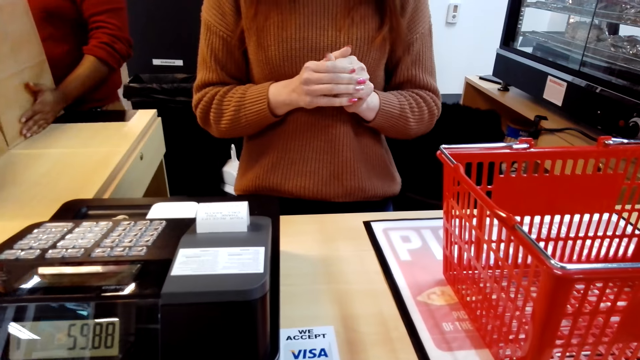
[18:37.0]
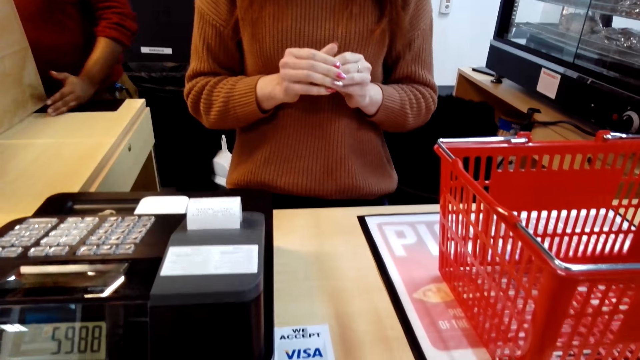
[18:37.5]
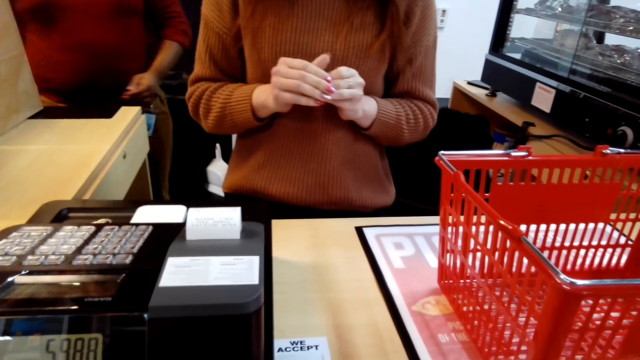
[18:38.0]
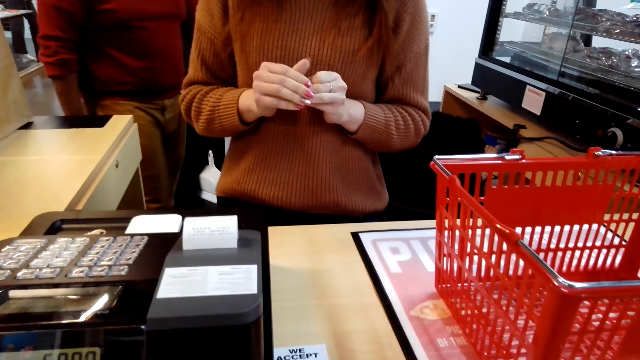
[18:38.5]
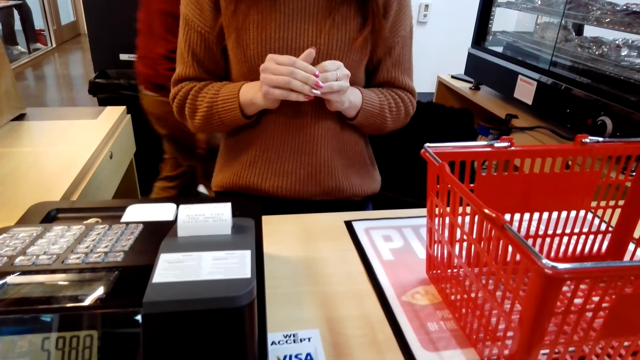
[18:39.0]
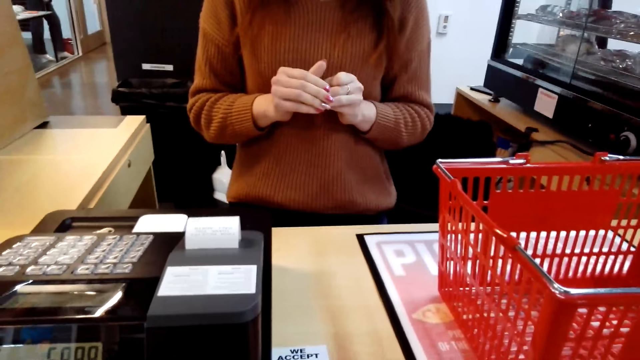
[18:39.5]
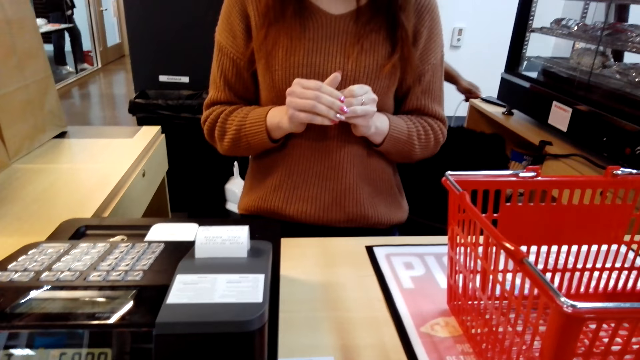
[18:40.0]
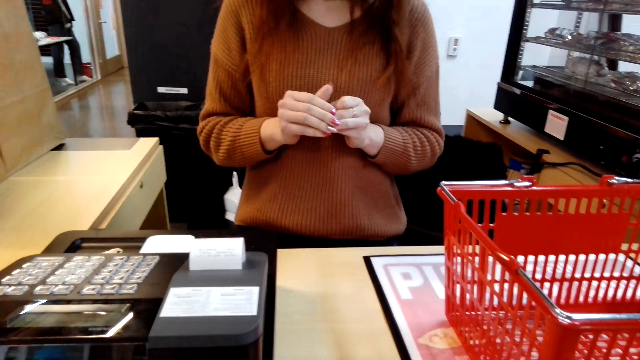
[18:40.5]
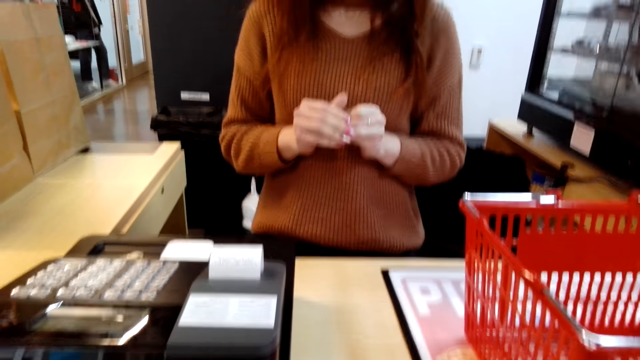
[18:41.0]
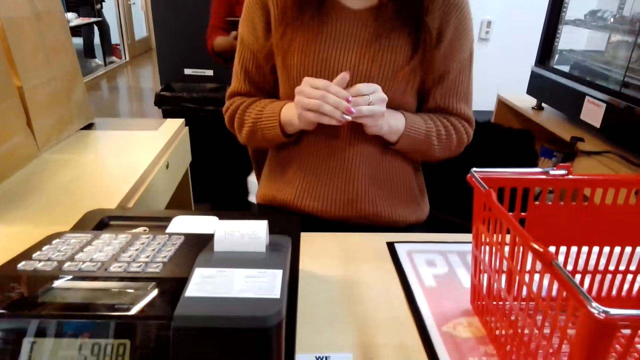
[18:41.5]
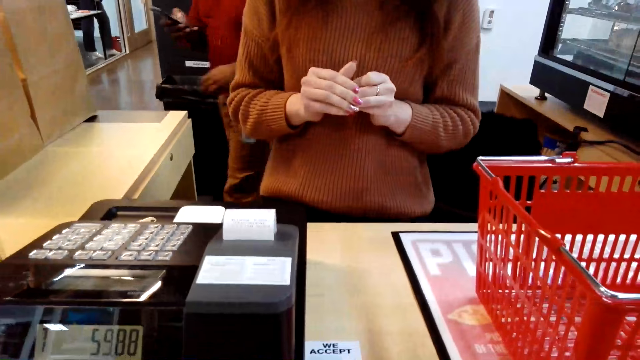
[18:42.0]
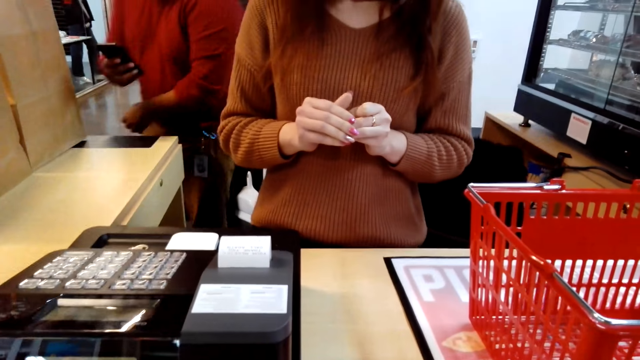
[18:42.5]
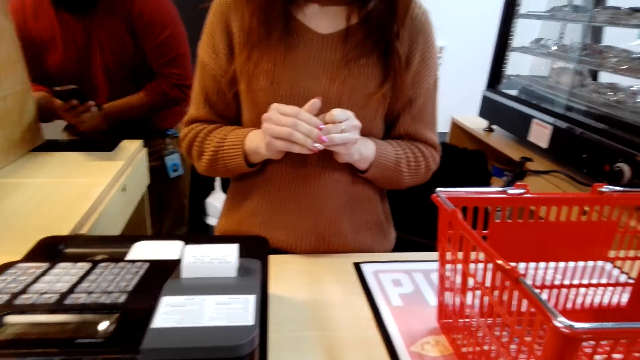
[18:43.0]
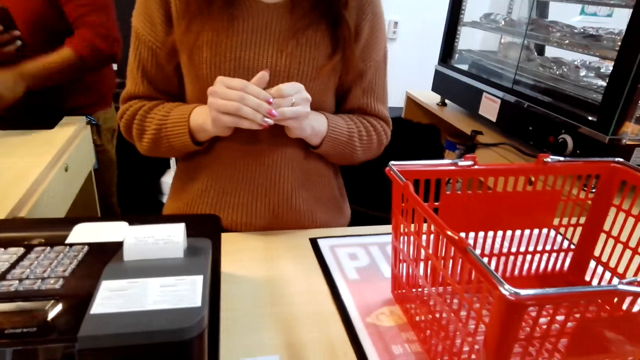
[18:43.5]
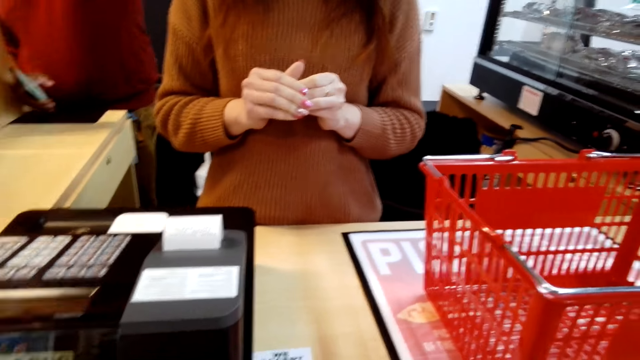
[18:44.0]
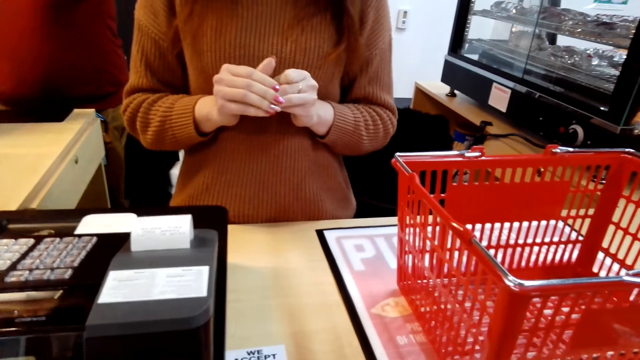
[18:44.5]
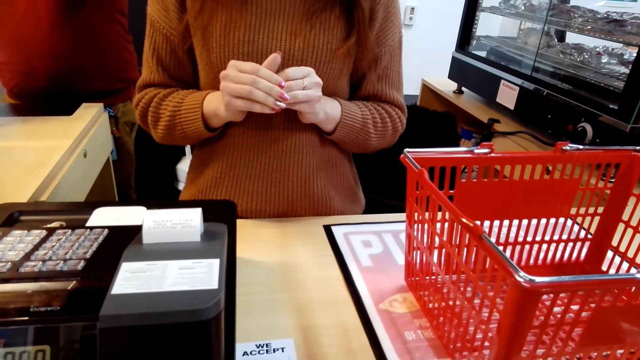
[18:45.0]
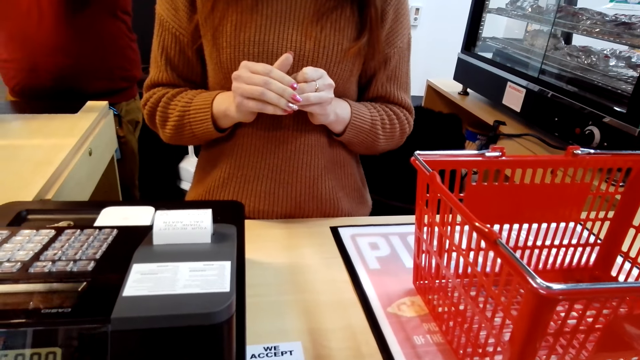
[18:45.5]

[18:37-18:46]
A man walks to the other counter, takes the phone off the counter and bends.

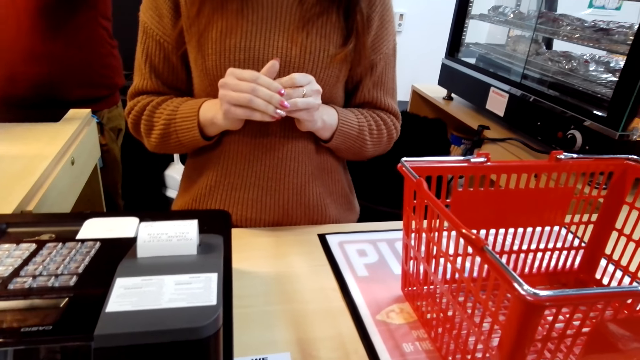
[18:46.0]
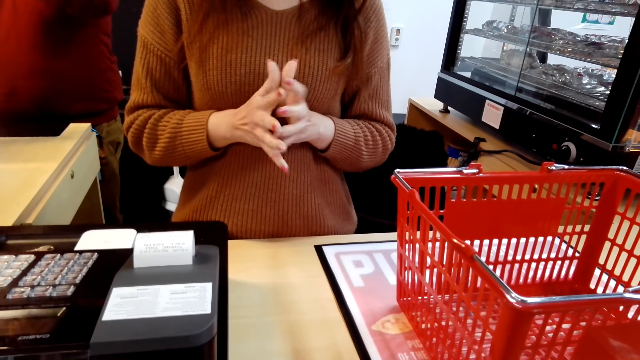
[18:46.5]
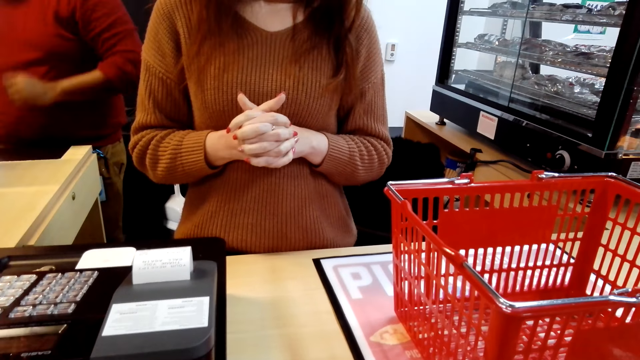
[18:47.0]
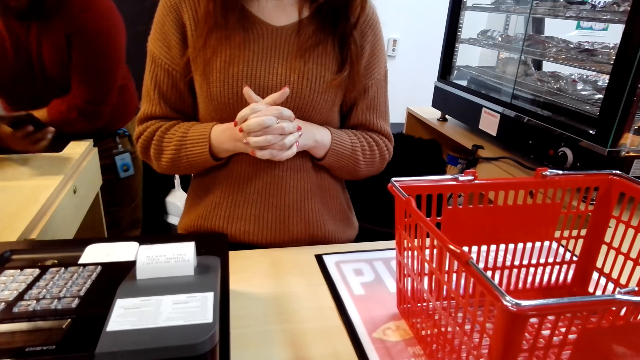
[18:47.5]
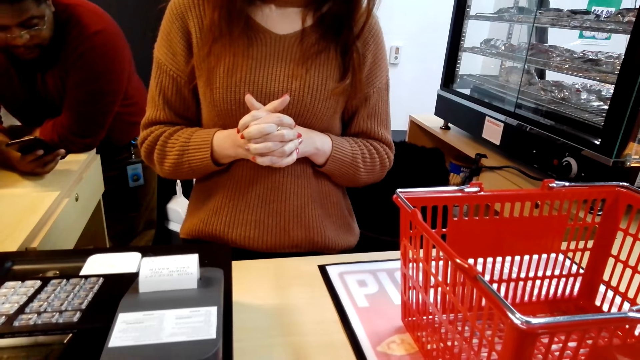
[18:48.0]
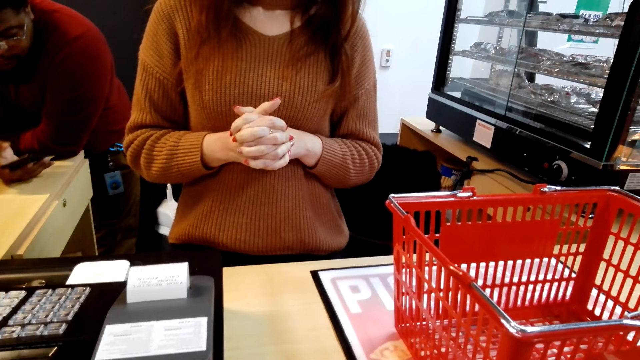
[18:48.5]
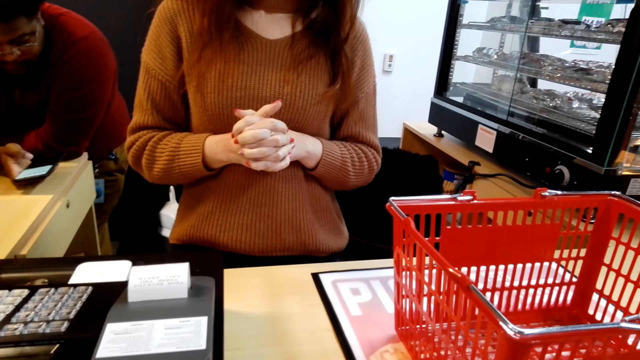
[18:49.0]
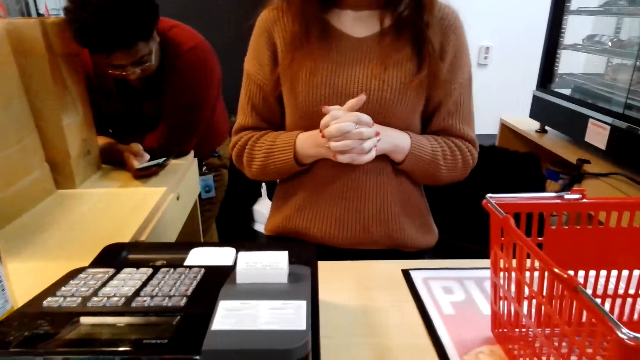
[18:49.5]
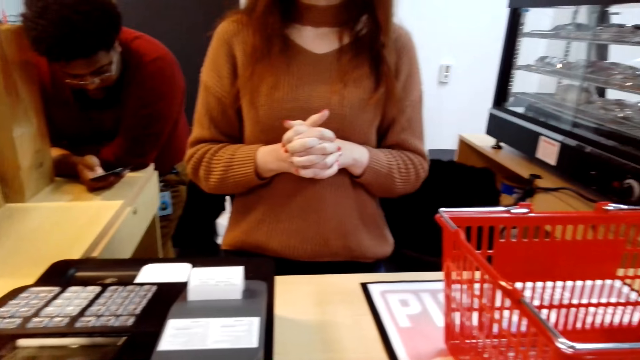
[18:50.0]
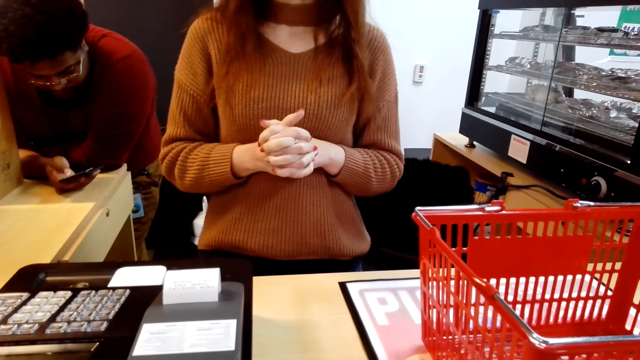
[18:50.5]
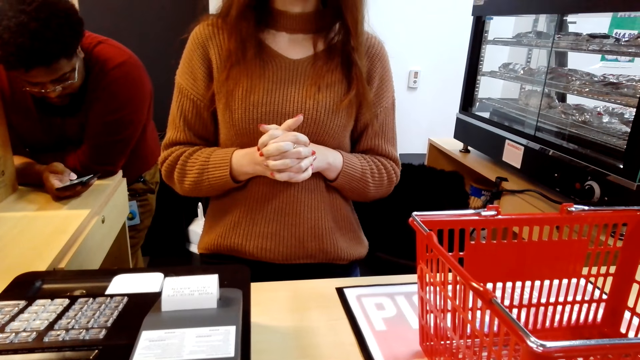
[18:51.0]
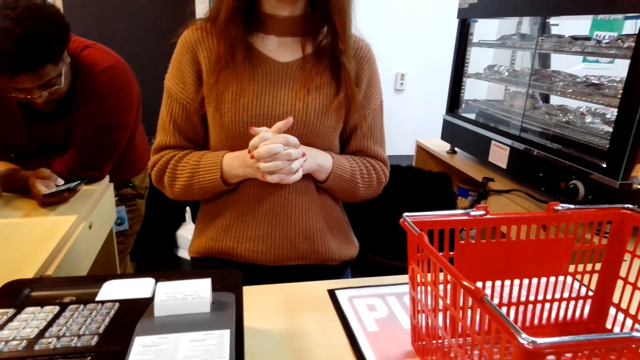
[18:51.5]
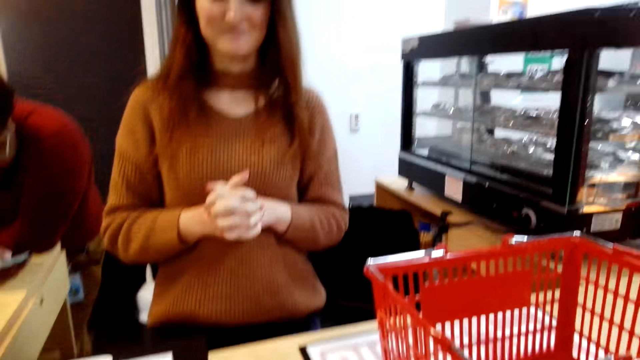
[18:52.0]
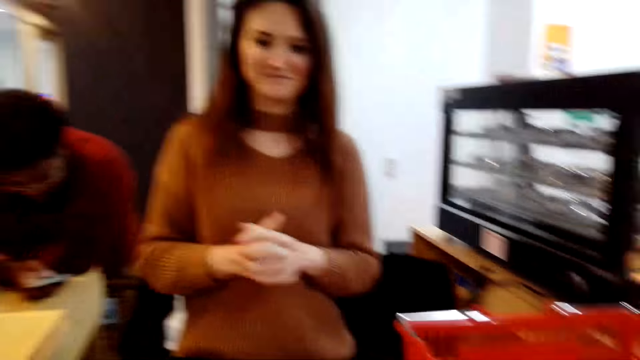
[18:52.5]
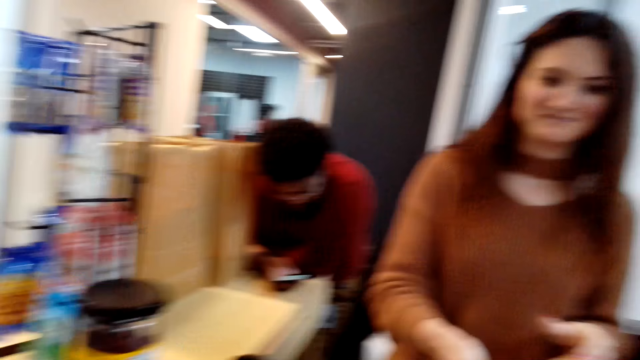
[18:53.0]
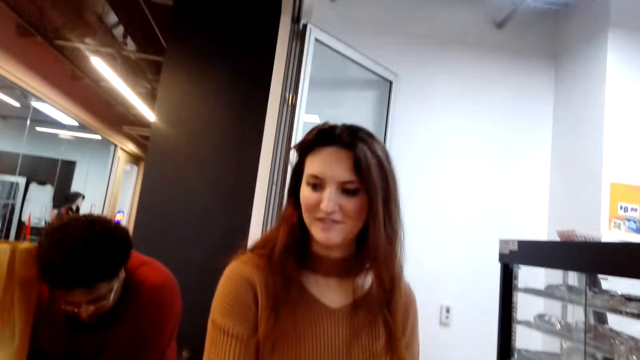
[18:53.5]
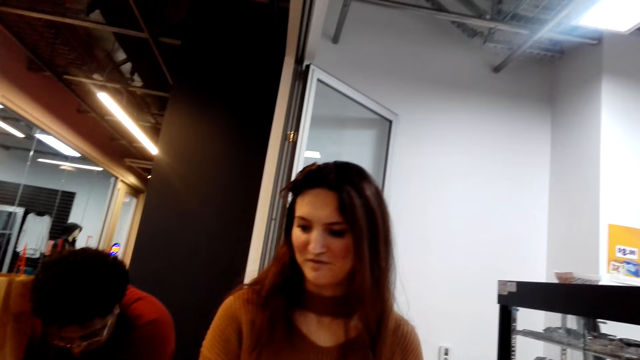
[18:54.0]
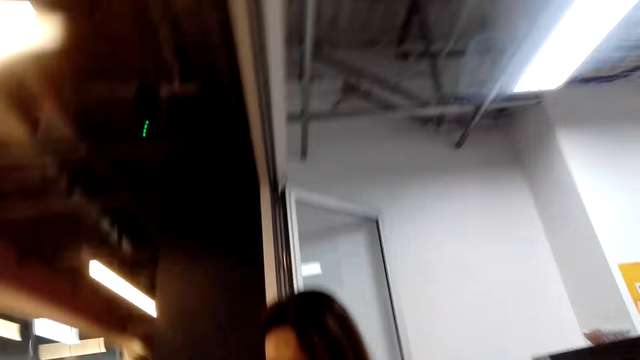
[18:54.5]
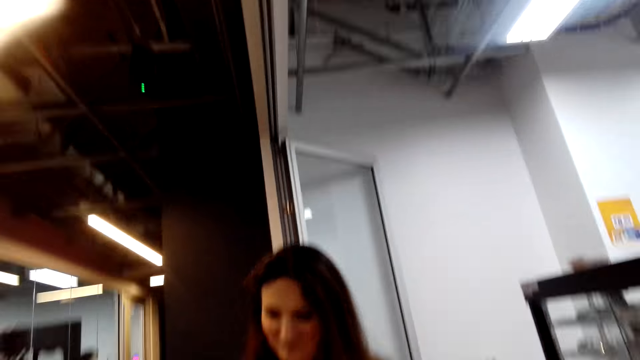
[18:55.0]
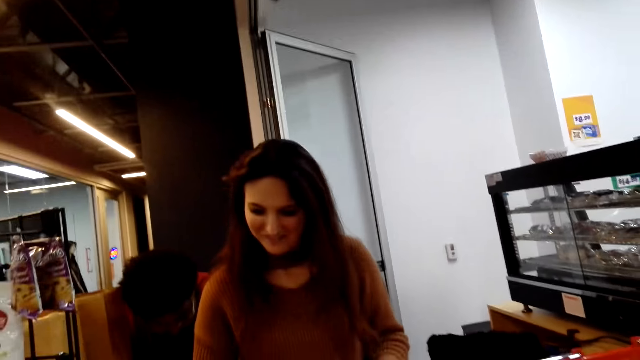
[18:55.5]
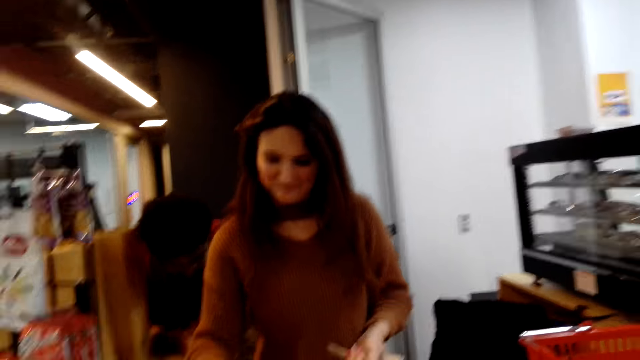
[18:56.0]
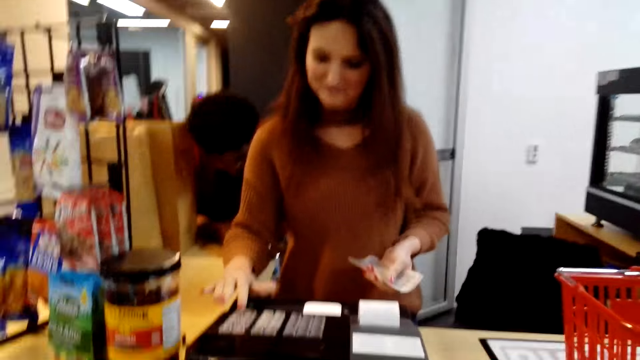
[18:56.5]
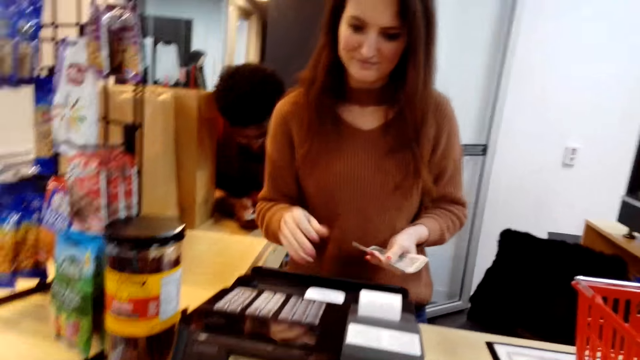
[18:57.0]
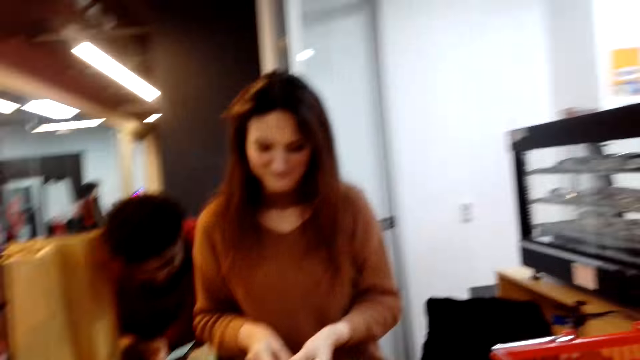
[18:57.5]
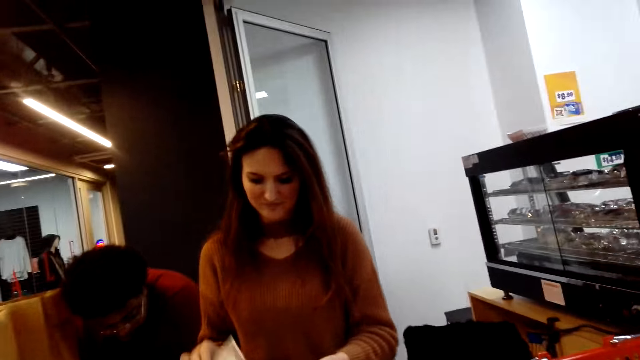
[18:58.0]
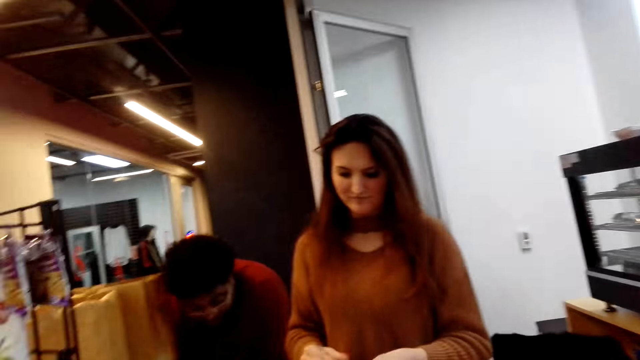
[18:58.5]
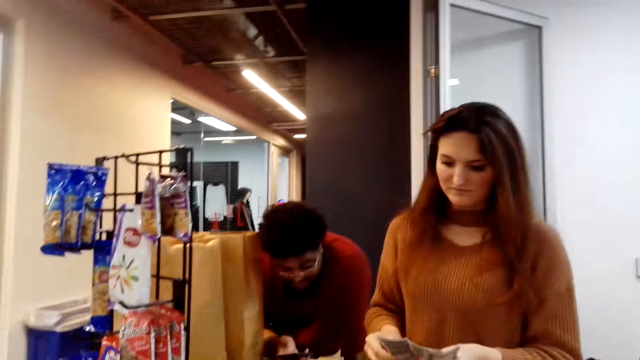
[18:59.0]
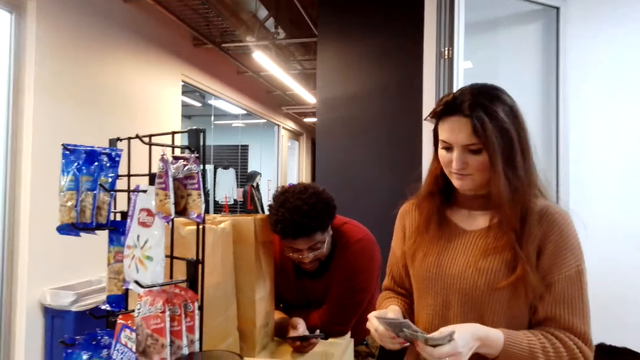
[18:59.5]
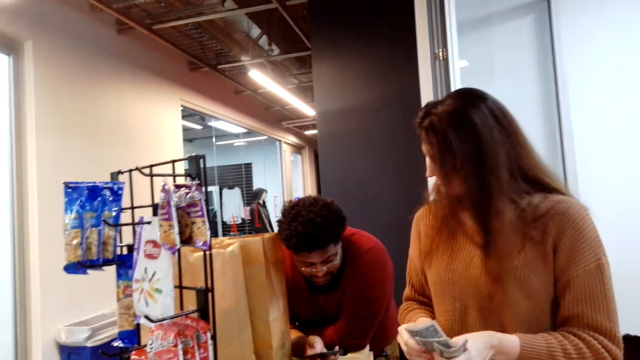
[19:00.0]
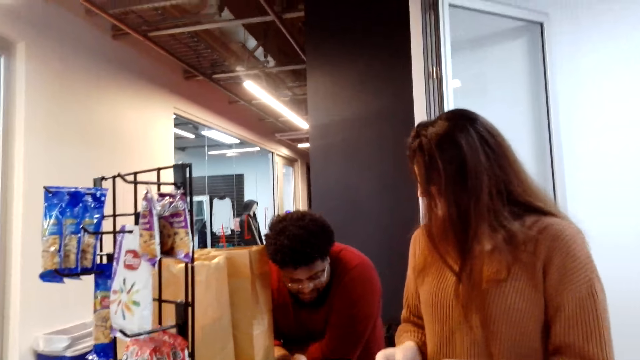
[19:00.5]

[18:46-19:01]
A man leans on the counter and swipes on the phone's screen. The camera wearer looks around and hands the cash to someone. A cashier presses the billing machine and holds the money. The camera wearer presses the billing machine. A lady turns the money. The cashier looks at the man and counts the money.
